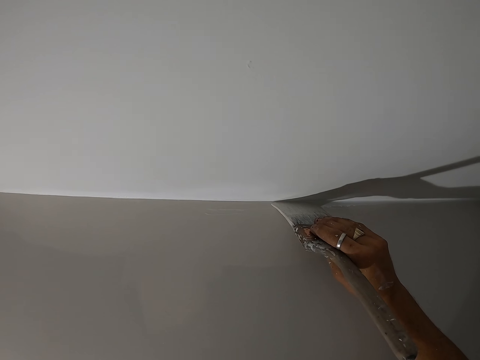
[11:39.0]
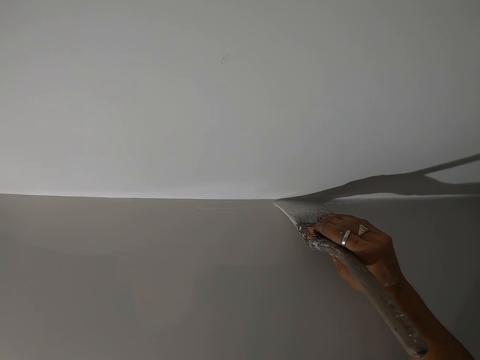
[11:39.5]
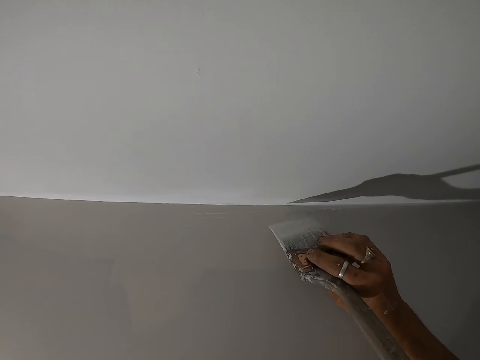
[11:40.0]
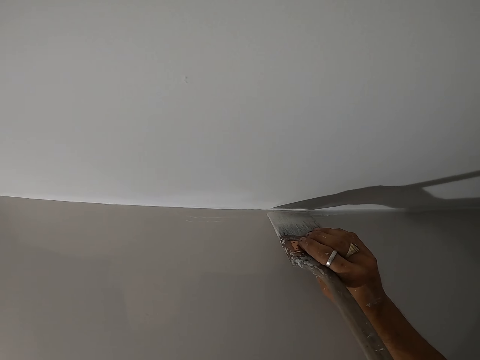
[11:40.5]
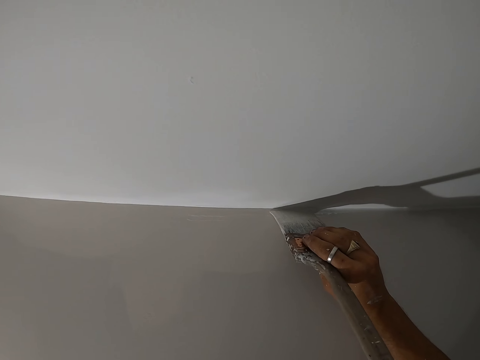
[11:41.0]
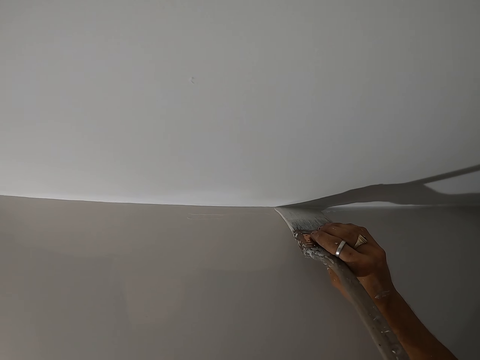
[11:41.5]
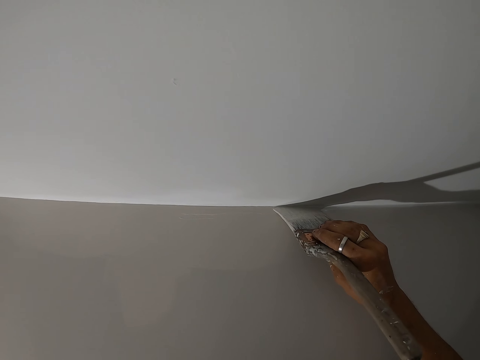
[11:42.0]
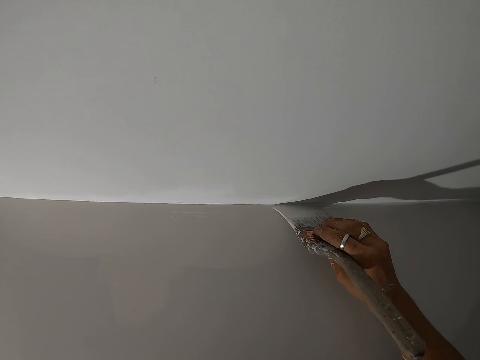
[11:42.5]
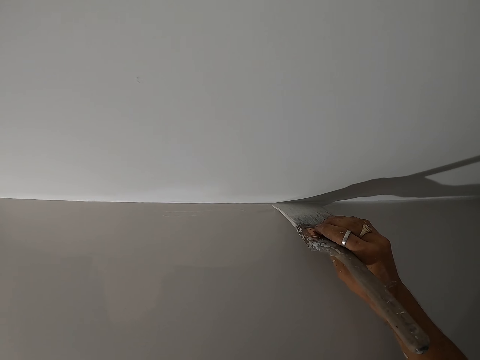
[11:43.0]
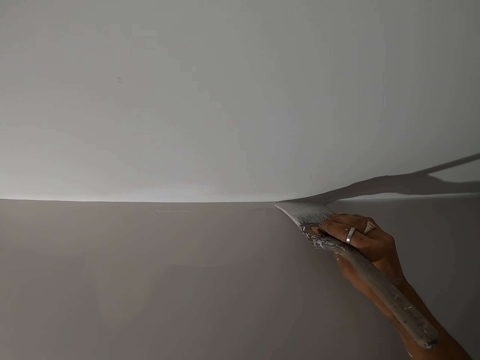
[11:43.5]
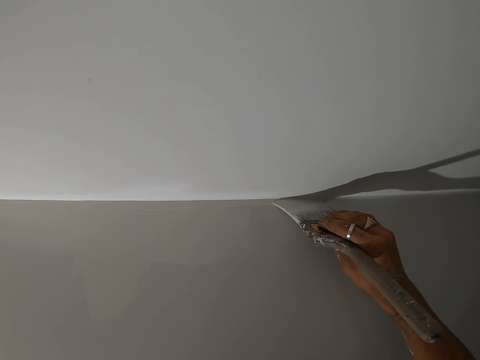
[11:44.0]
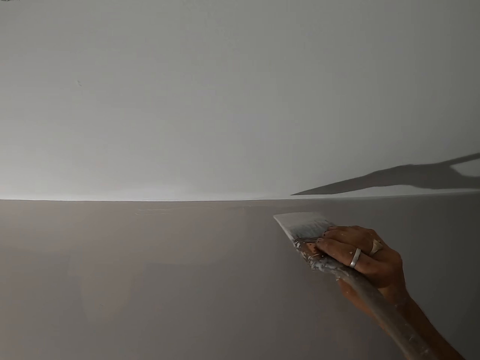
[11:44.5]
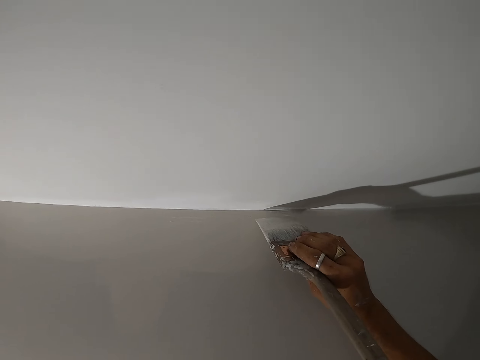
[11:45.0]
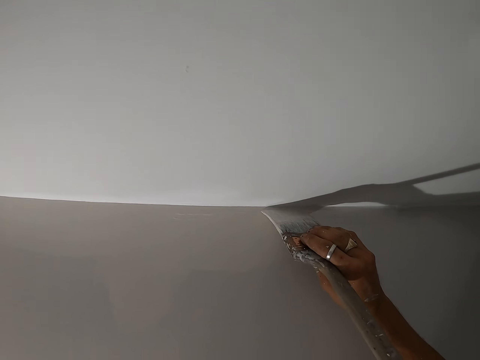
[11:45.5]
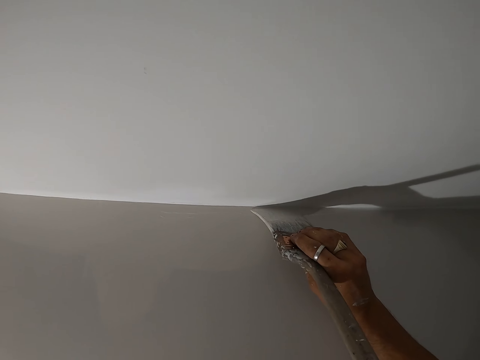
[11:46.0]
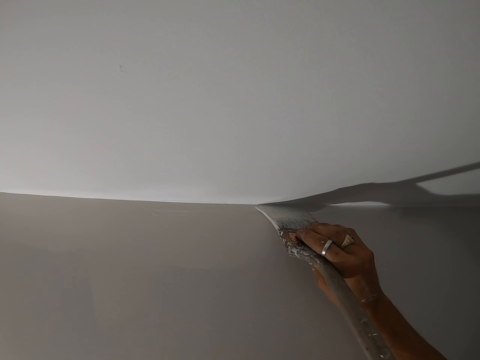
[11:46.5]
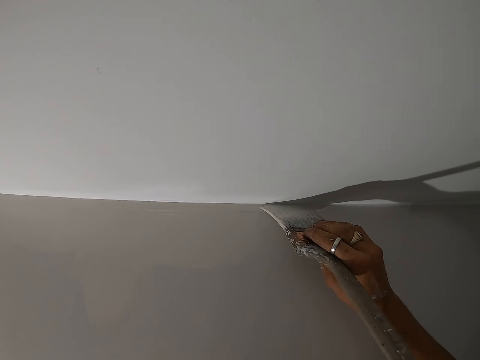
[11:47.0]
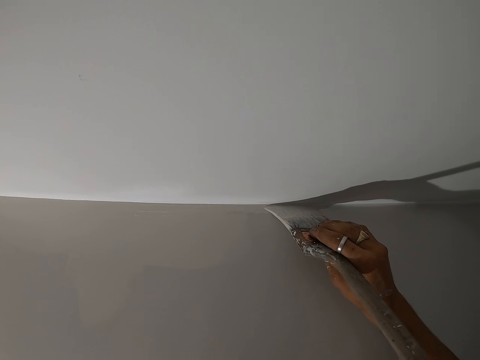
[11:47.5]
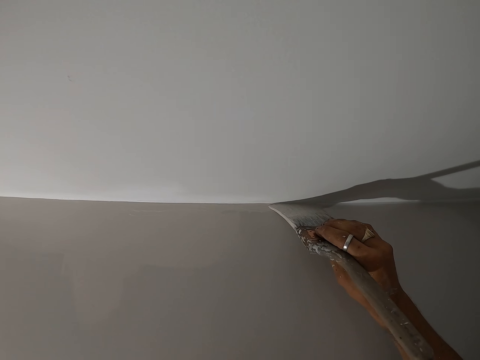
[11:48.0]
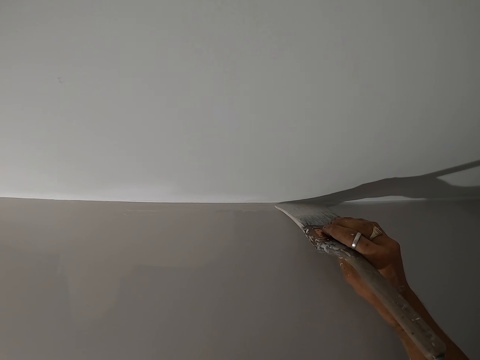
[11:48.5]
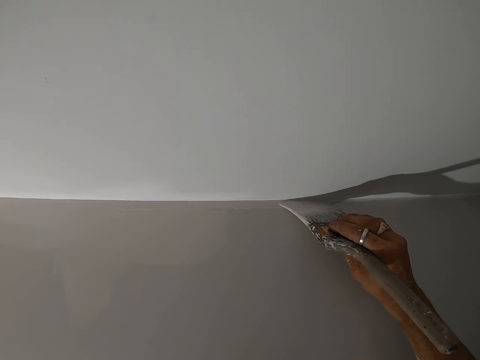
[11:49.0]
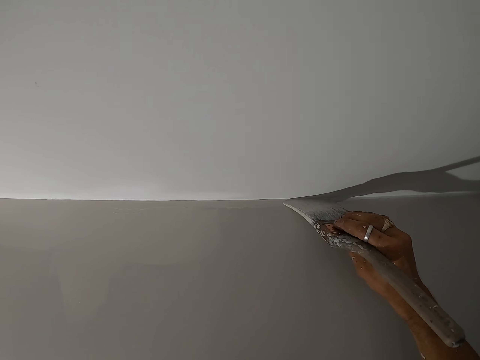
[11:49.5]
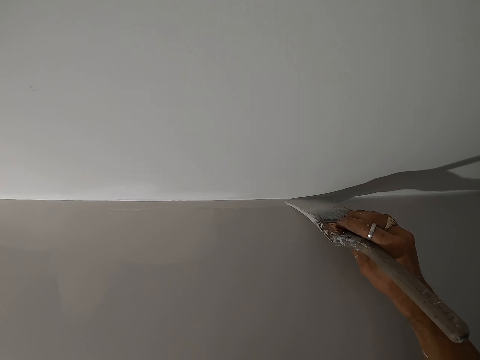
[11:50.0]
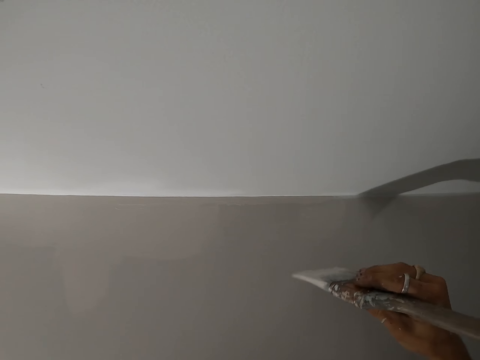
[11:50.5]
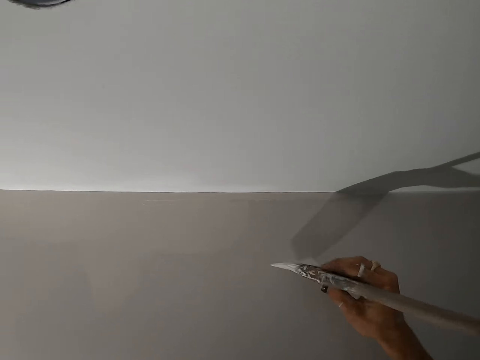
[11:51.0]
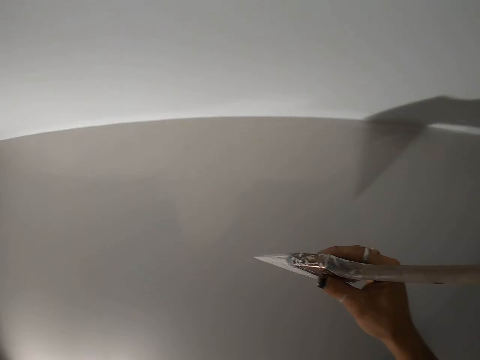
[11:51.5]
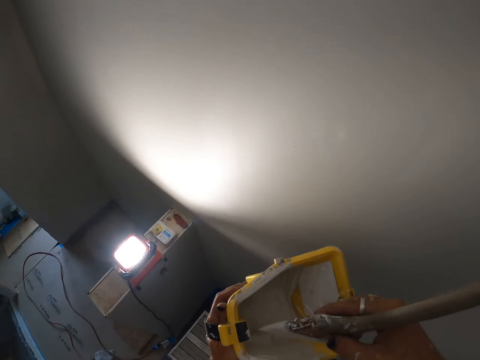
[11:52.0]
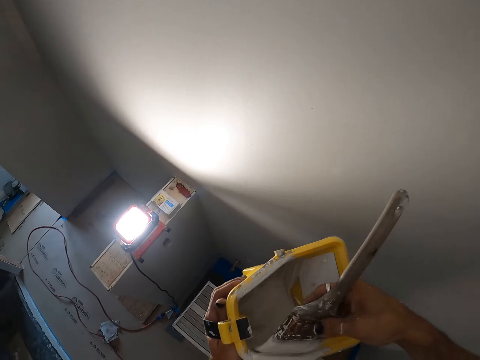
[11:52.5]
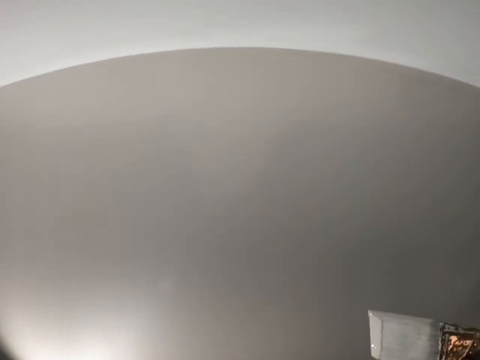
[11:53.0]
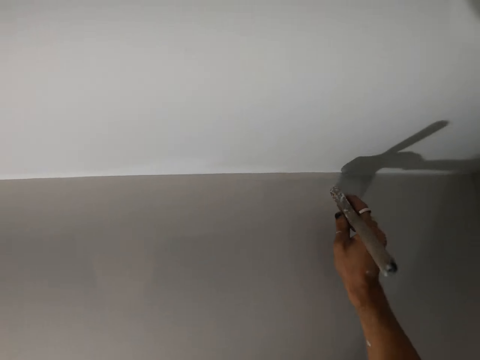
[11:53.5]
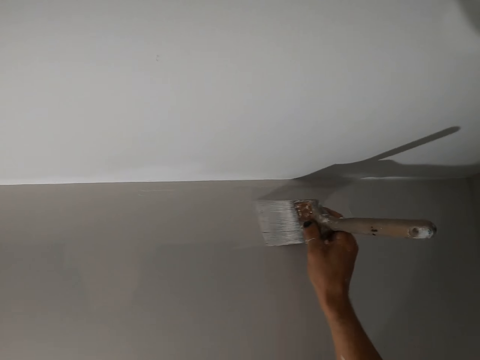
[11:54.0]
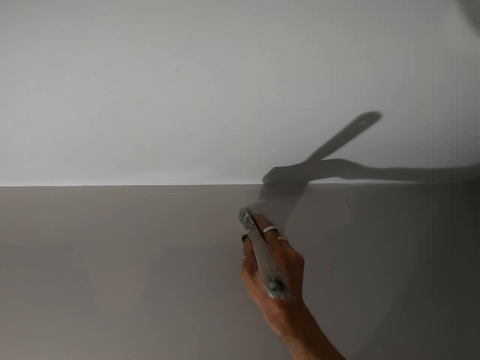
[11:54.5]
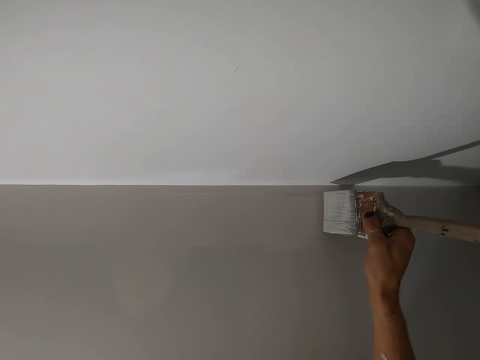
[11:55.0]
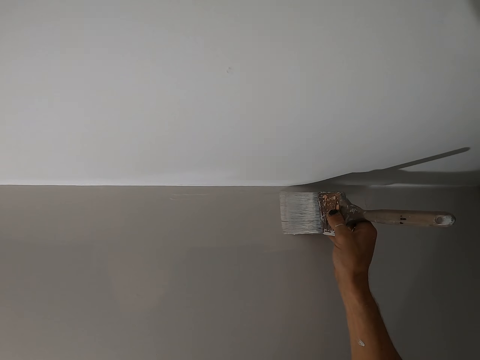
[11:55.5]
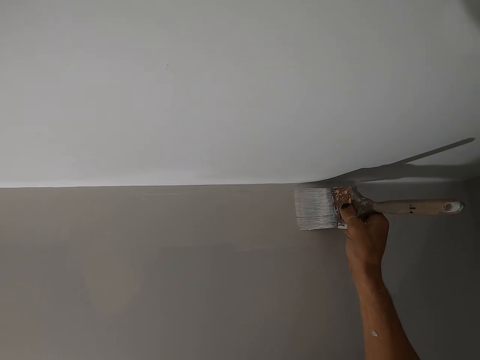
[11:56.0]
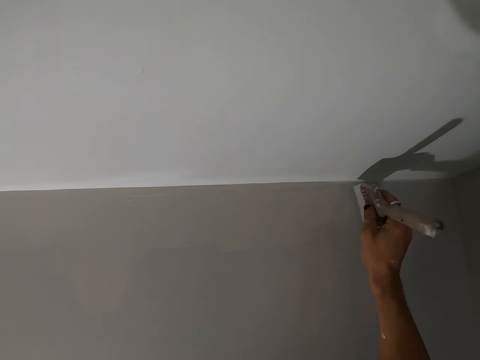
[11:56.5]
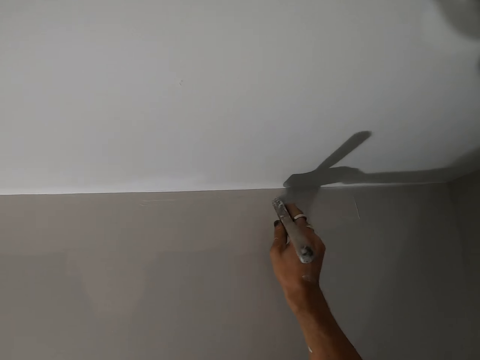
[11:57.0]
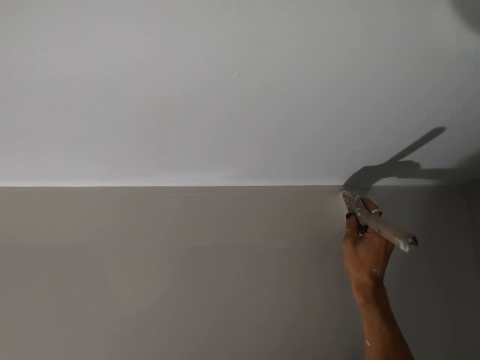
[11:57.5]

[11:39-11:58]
The camera wearer dips the paint brush in the paint bucket and paints the wall with the paint brush.

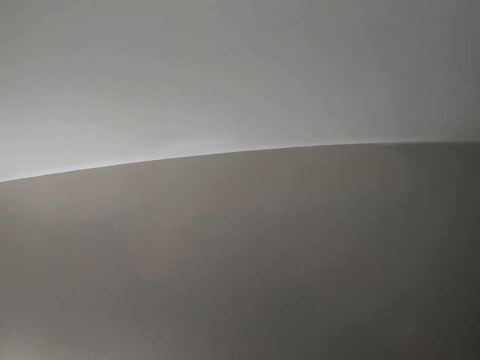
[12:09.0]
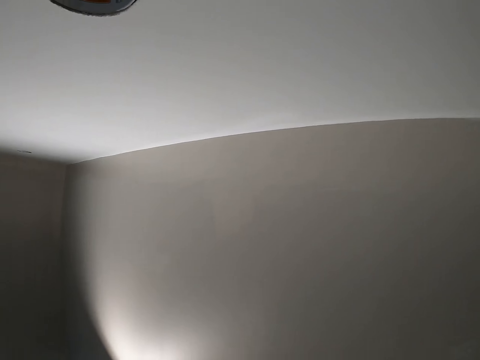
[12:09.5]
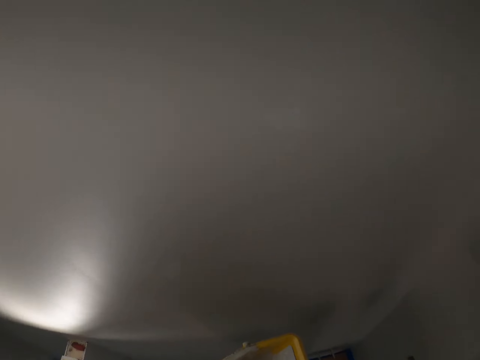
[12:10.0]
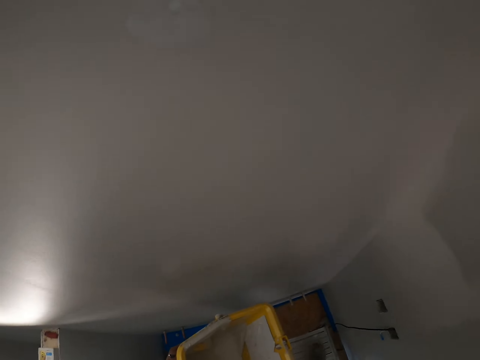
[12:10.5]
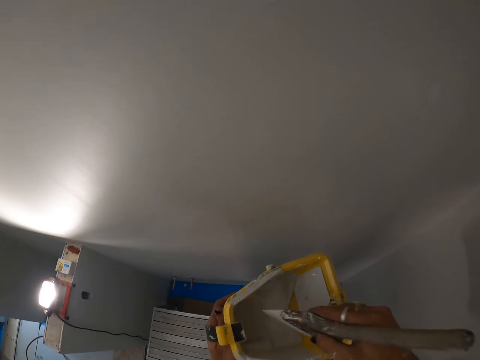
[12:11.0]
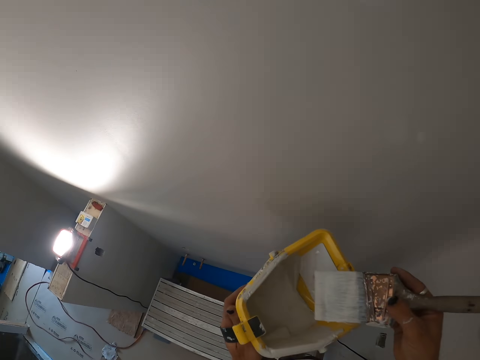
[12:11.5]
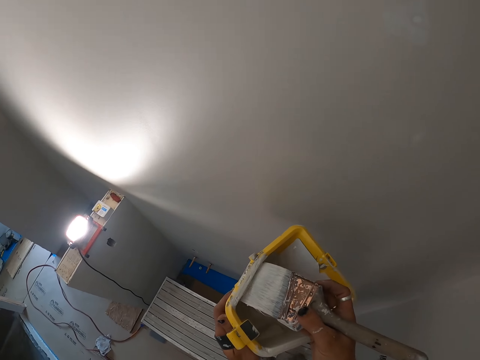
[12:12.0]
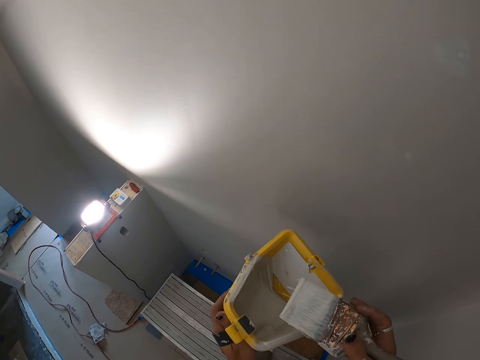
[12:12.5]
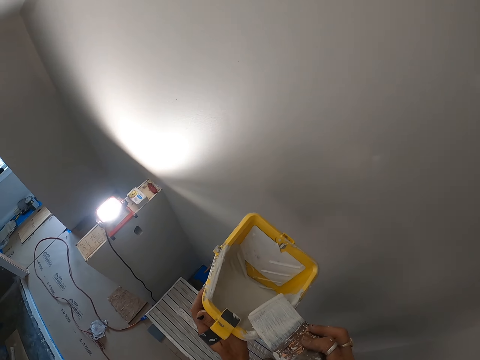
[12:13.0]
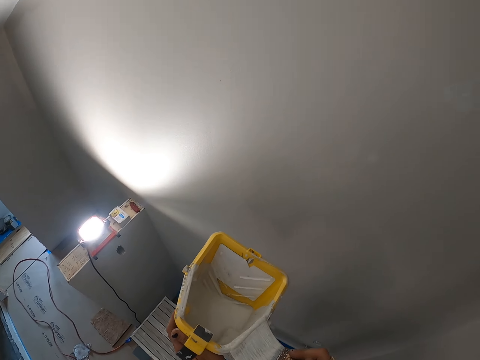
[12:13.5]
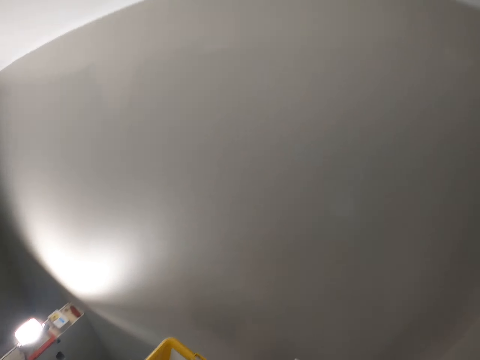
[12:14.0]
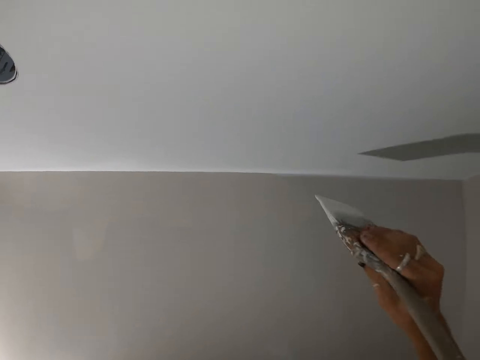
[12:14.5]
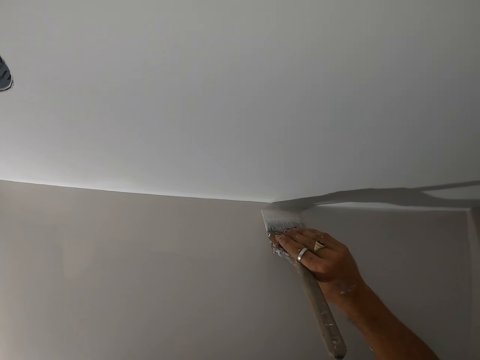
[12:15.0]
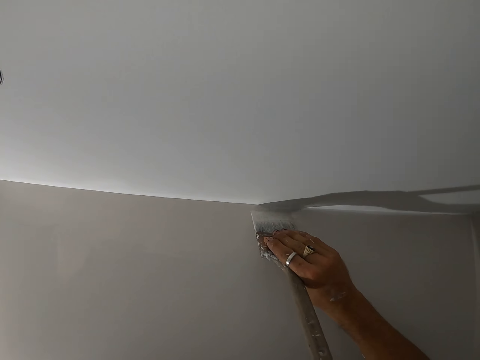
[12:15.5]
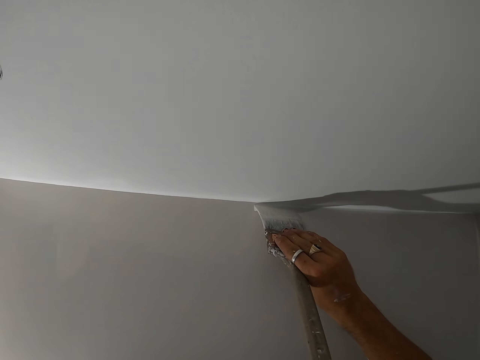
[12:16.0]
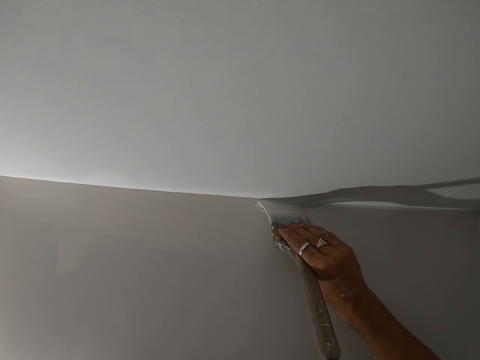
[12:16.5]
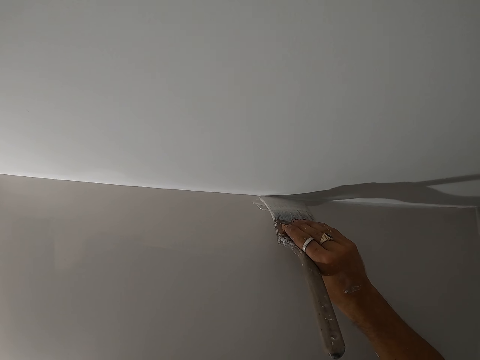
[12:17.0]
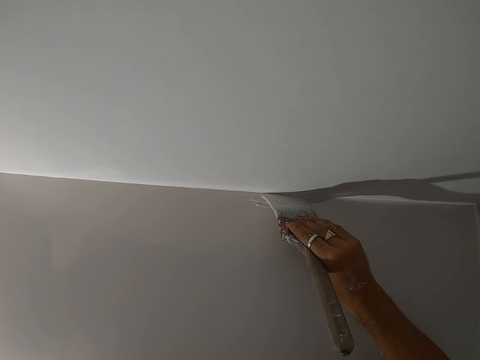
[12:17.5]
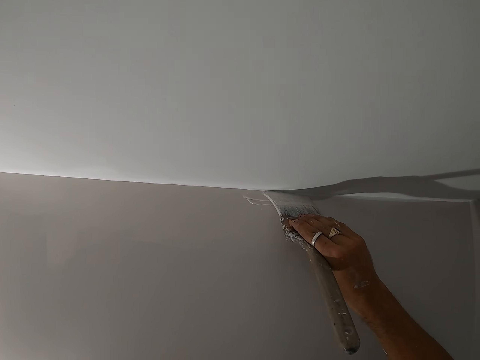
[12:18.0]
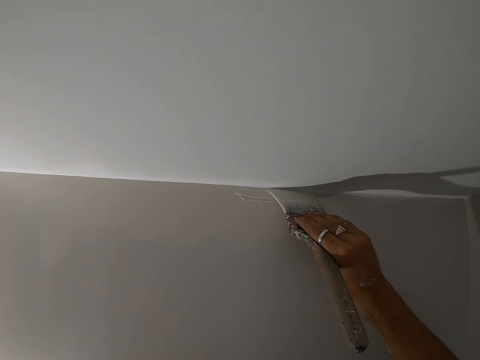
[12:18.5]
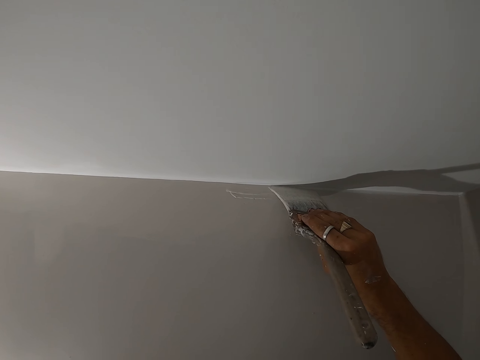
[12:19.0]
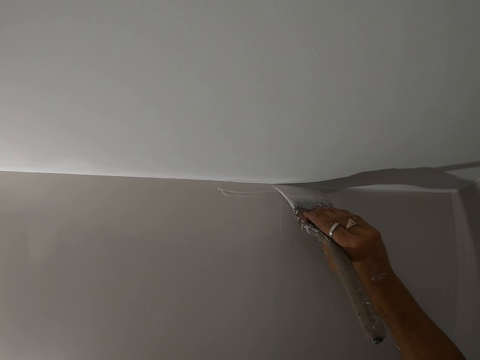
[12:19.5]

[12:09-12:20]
The camera wearer dips the paint brush in the paint bucket. They turn around the room. They wipe the excess paint on the paint bucket. They paint the wall with the paint brush.
